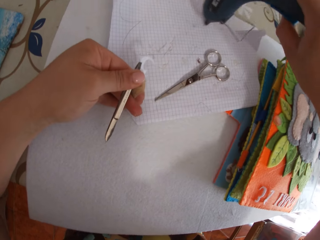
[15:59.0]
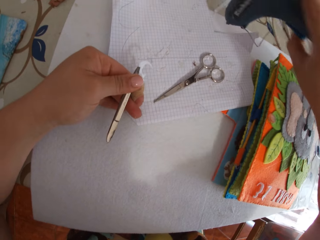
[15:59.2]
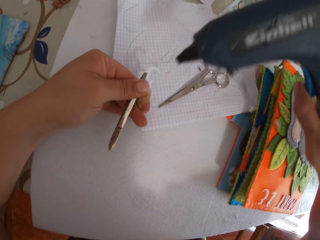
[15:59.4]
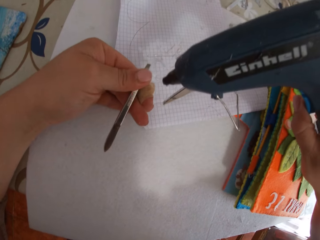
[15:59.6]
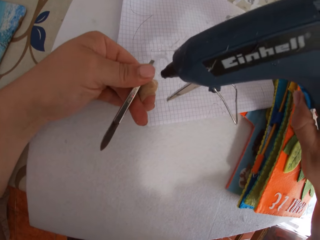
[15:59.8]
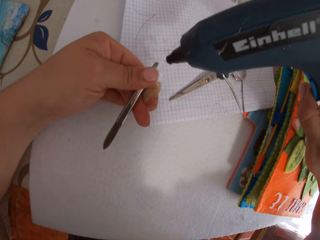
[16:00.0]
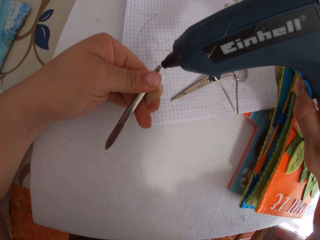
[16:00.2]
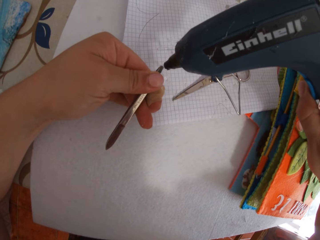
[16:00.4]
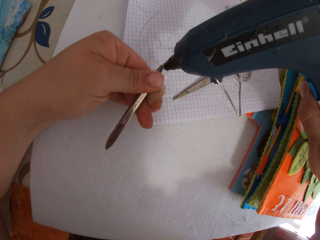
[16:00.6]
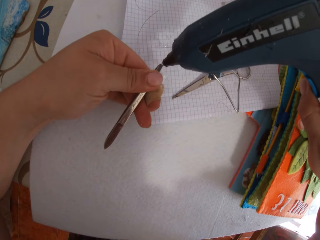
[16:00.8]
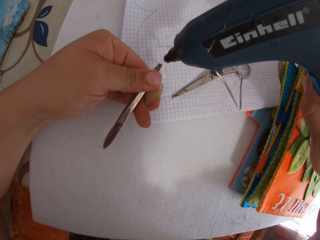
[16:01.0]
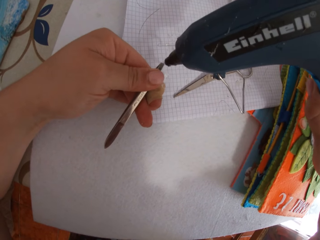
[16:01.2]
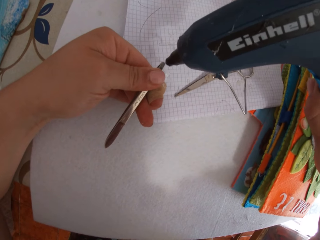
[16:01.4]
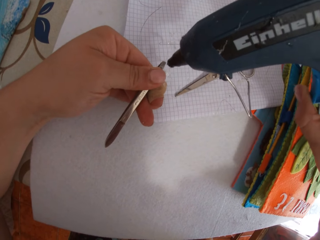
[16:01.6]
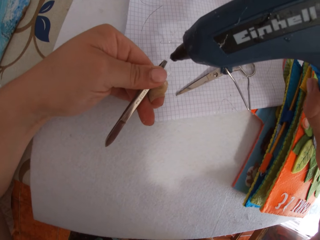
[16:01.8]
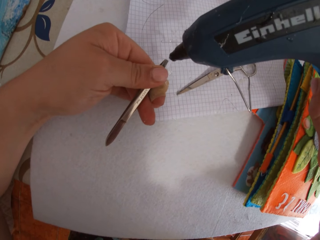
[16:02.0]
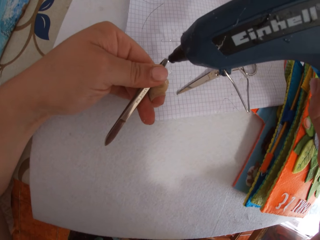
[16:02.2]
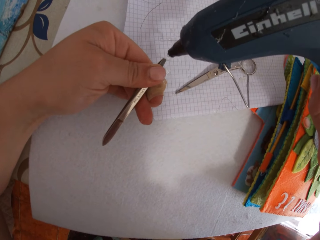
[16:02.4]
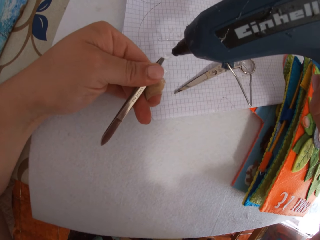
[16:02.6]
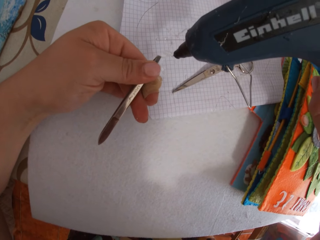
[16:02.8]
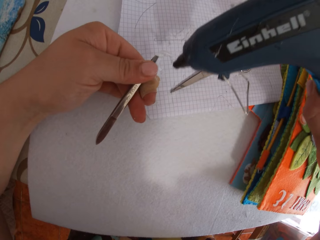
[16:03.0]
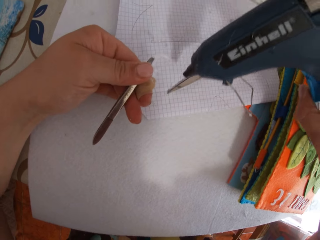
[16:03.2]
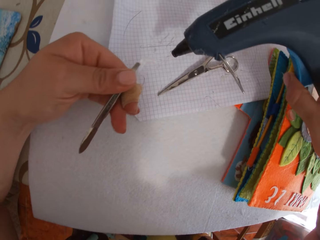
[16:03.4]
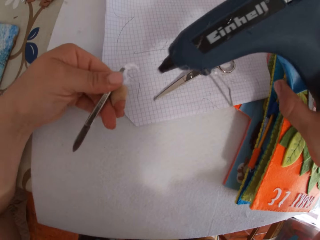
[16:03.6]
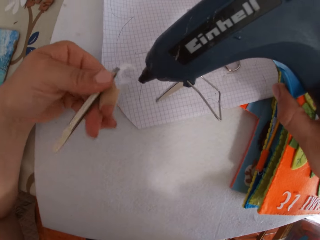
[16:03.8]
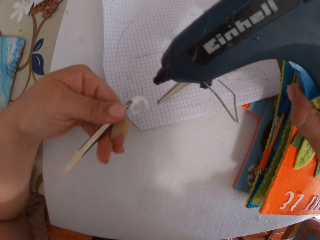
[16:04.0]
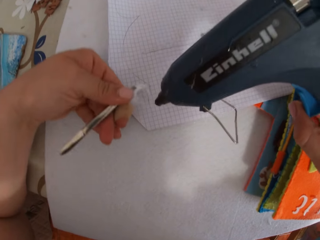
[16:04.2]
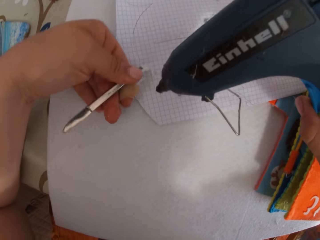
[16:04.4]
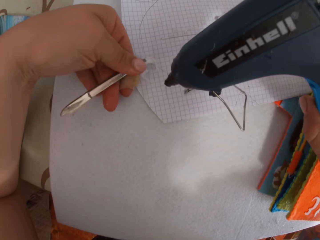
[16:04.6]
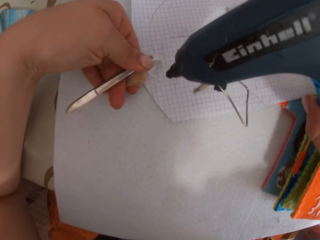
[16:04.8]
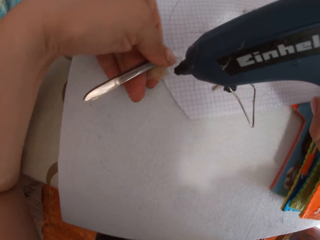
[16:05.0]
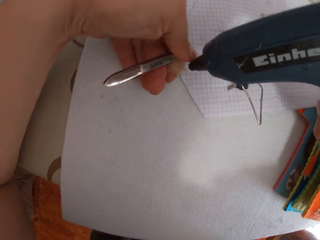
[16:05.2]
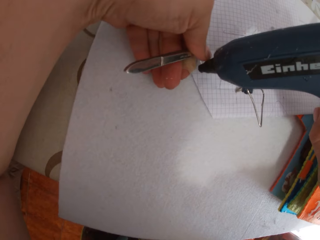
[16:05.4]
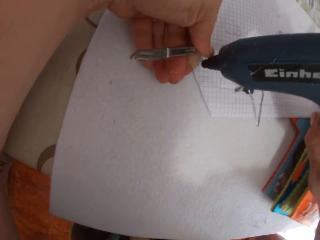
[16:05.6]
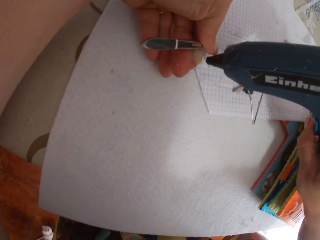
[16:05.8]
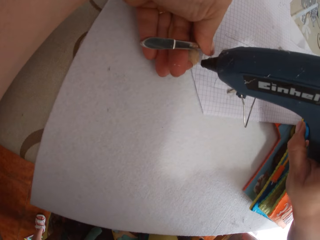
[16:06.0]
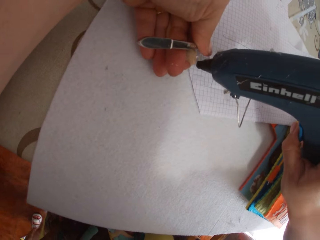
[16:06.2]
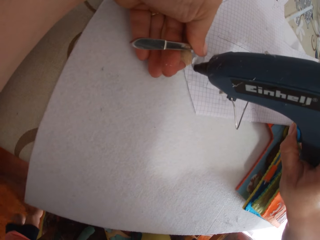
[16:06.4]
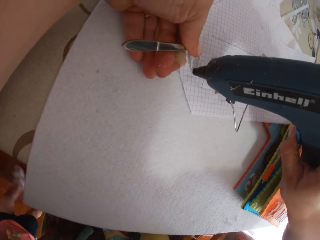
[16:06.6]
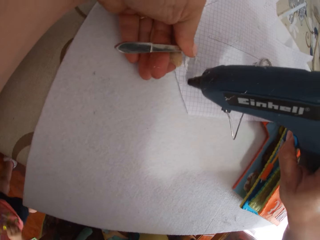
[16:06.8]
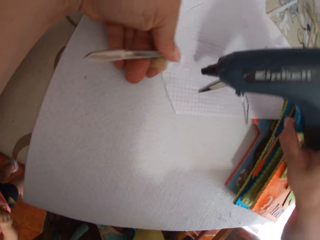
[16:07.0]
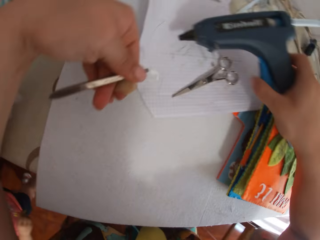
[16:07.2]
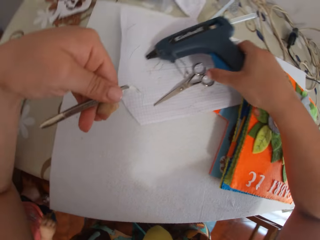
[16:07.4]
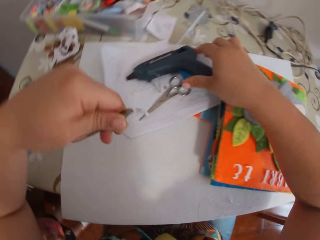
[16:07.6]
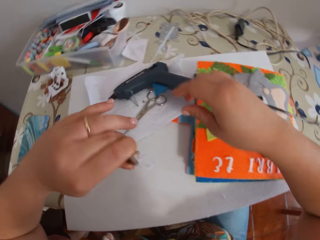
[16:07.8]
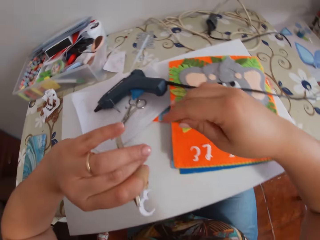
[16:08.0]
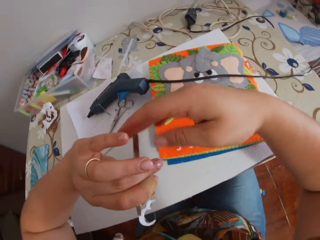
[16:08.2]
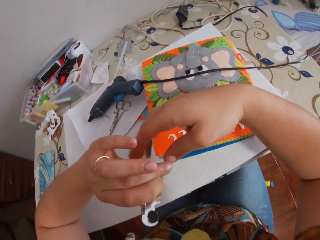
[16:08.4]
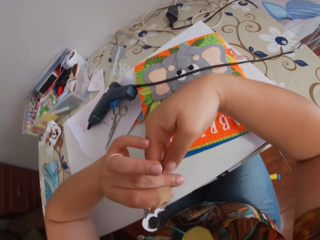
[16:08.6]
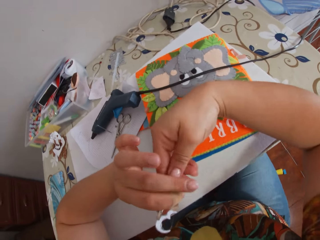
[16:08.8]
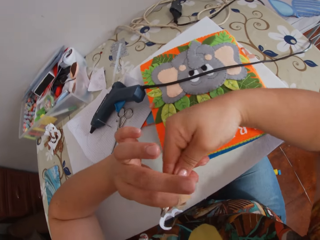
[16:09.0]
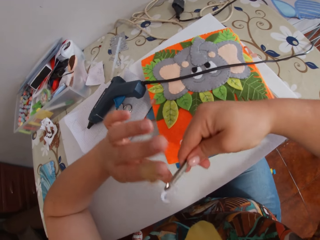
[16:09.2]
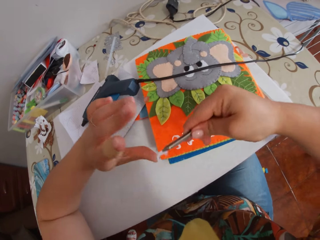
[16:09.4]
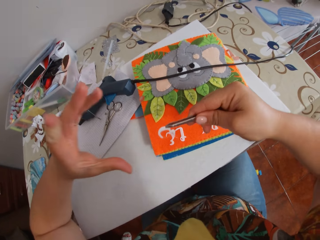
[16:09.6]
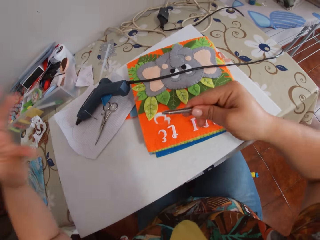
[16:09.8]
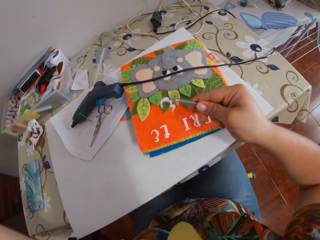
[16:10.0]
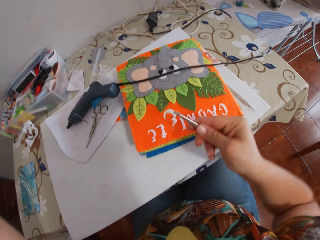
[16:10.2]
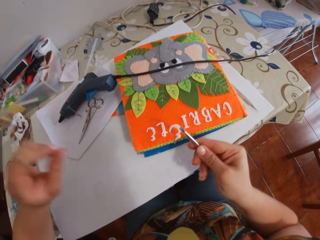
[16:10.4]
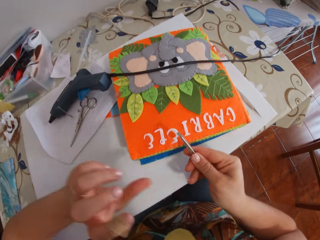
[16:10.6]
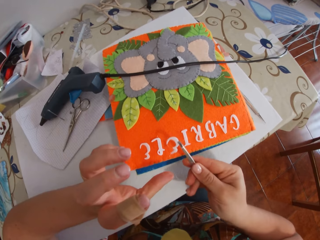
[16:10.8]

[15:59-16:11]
The camera wearer cleans the glue gun on the paper. She puts glue on the paper alphabet with the glue gun. She applies the glue on the letter. She drops the glue gun on the paper. She takes the pincer with her right hand.

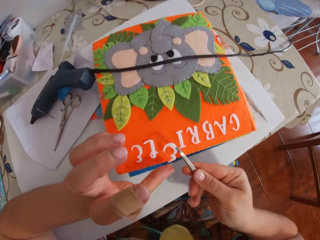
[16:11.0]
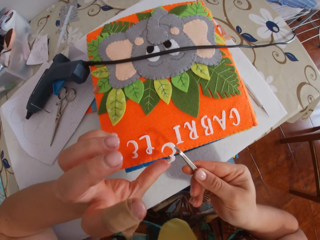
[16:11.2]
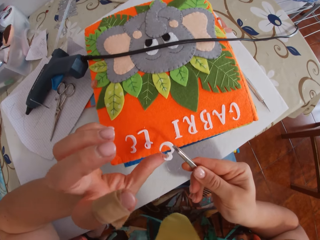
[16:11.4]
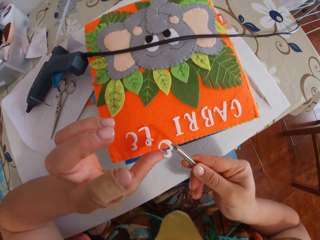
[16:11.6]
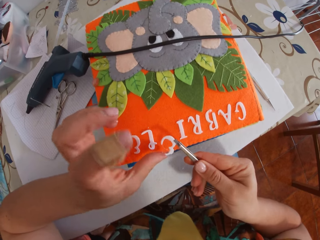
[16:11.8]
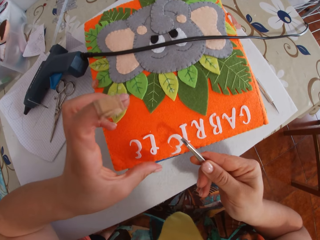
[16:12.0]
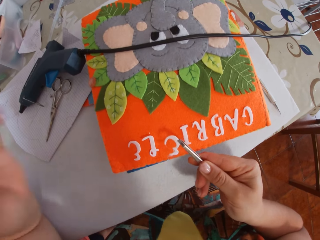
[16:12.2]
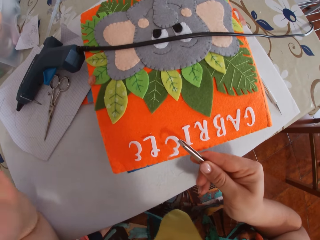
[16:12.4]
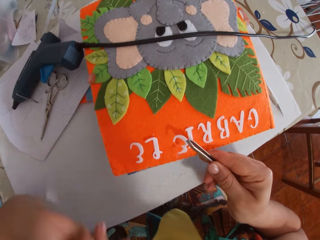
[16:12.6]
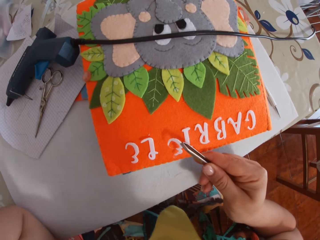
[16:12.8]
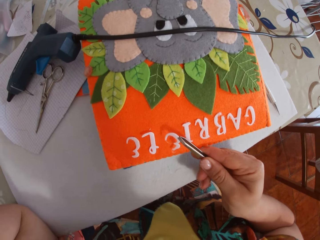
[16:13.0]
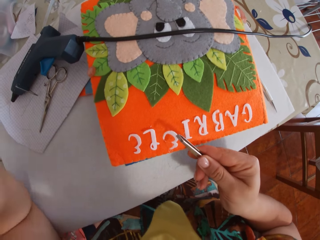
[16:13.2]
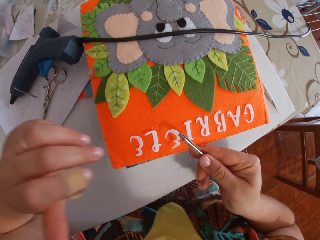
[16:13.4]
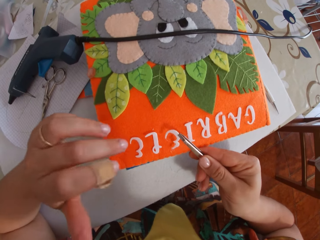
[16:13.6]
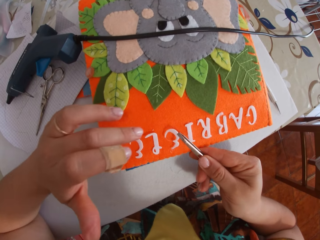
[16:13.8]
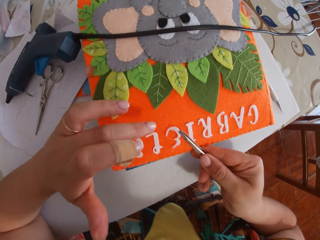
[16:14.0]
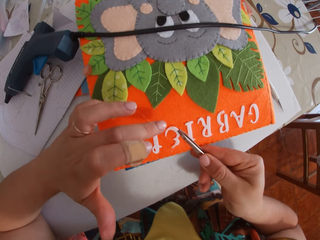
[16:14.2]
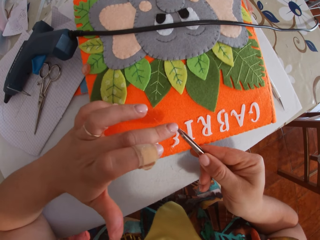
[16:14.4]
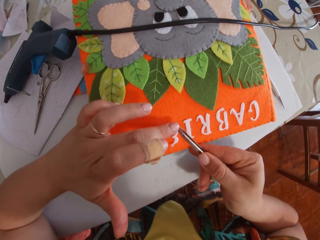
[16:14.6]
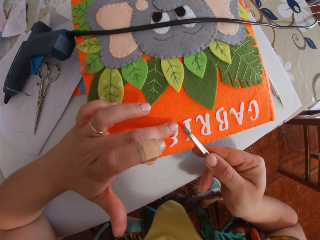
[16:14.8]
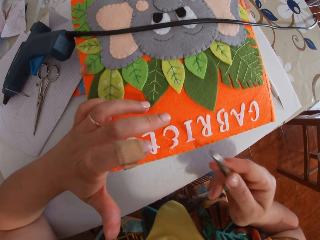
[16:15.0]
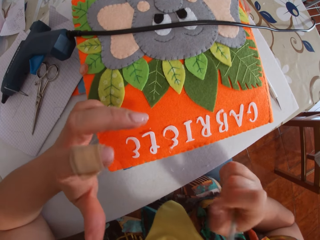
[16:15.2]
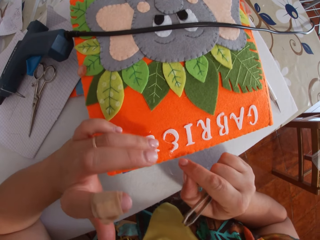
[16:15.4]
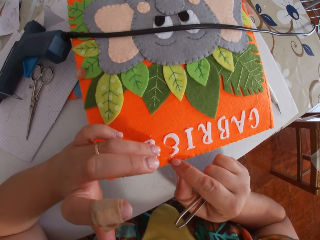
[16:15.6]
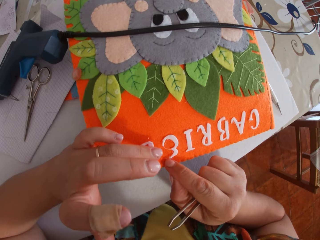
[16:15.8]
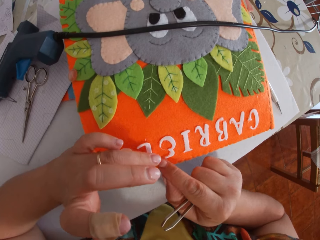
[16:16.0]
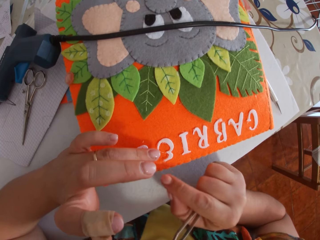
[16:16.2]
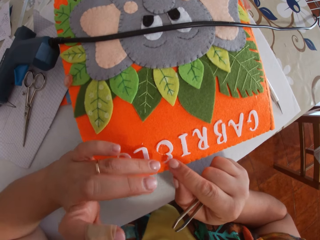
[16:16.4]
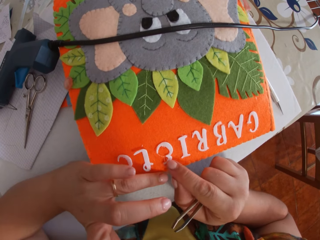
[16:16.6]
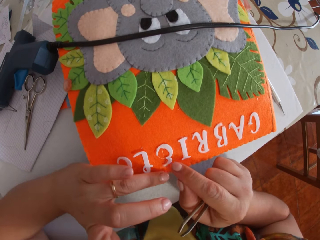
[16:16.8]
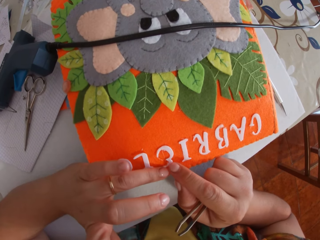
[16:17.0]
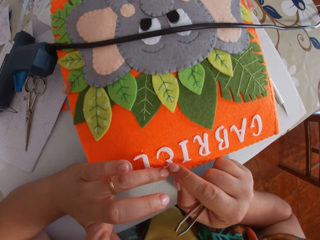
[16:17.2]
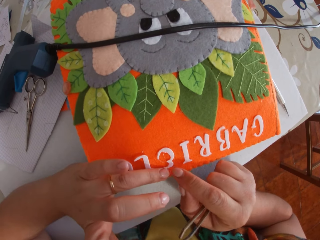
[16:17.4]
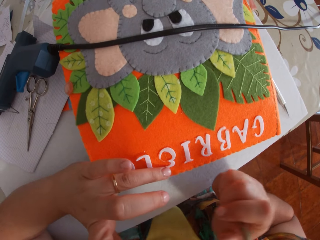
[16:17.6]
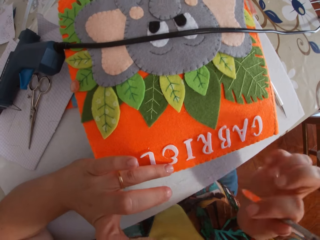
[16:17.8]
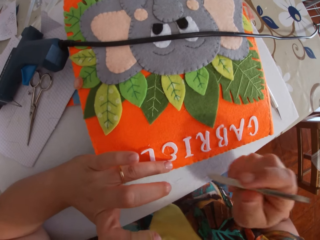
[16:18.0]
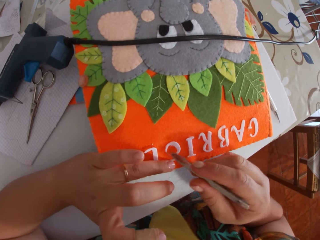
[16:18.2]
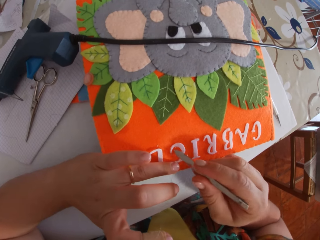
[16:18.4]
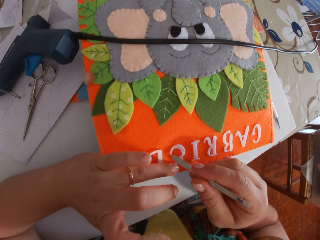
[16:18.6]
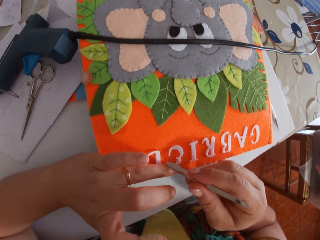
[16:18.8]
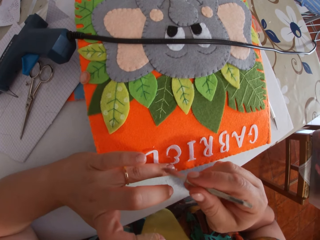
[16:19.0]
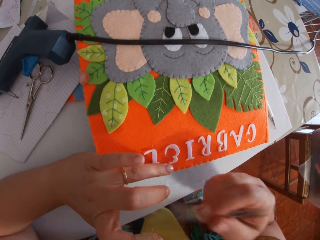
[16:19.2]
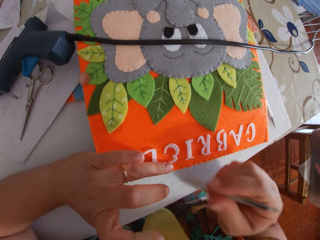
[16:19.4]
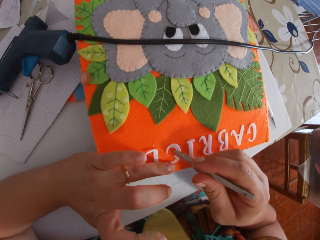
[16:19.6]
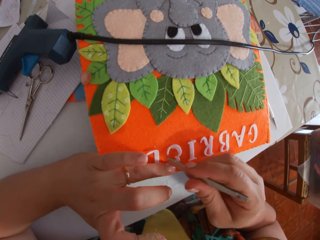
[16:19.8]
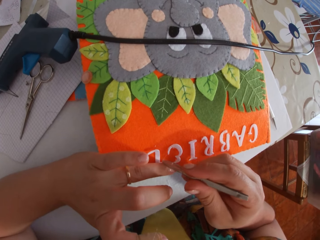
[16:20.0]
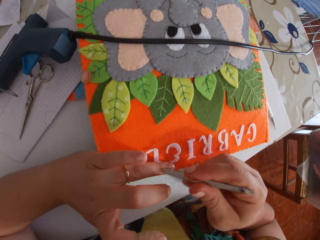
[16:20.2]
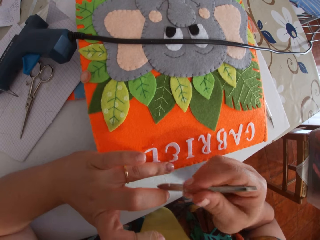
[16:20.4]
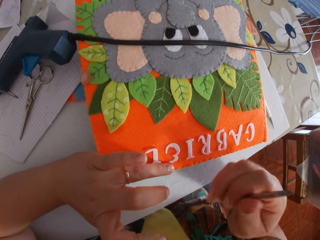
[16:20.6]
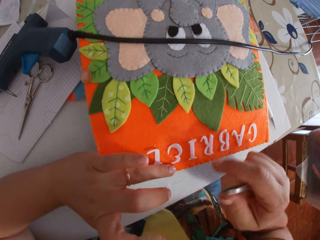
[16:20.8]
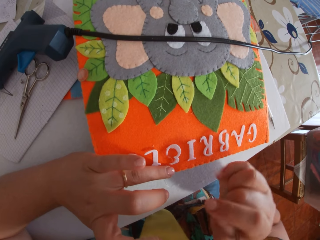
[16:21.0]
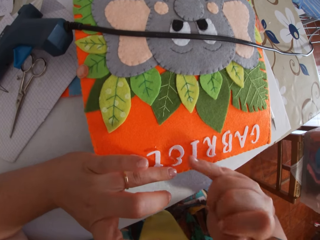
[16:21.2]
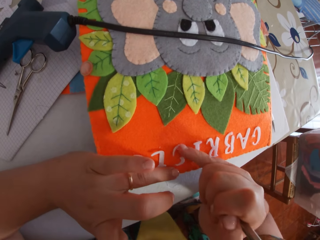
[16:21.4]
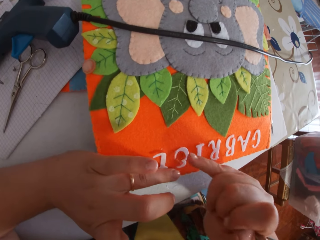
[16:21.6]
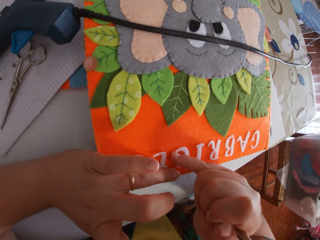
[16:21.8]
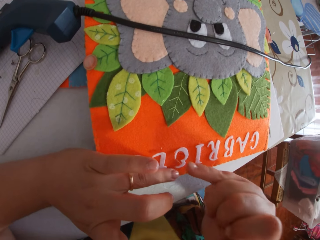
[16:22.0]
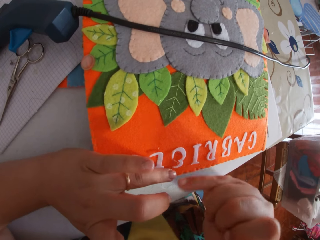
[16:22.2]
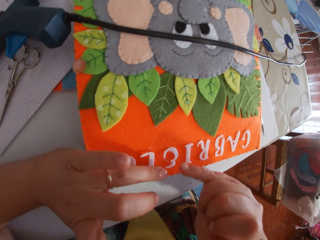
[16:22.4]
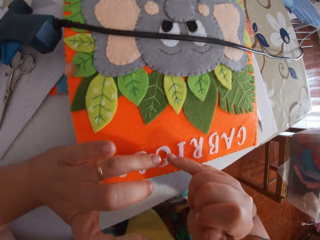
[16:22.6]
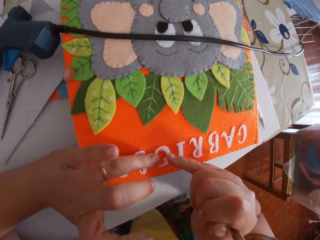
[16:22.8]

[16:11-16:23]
The camera wearer removes glue from the paper alphabet with her finger. She places the paper alphabet on the book with the pincer. She removes glue from the paper alphabet with her finger. She removes glue from the paper alphabet with the pincer. She taps the paper alphabet with her fingers.
